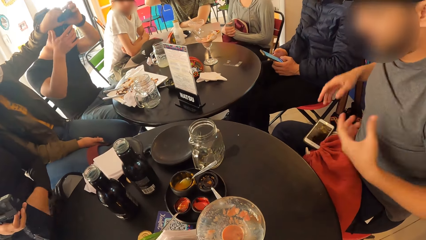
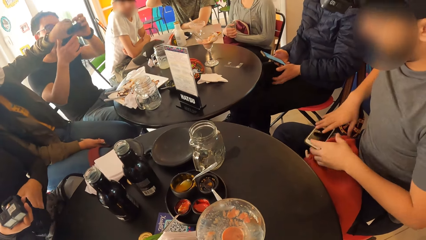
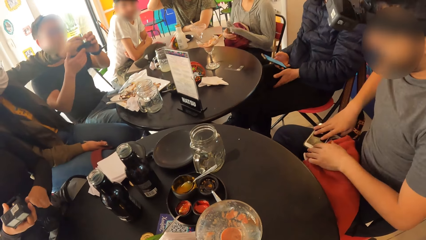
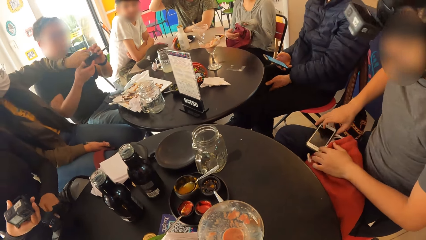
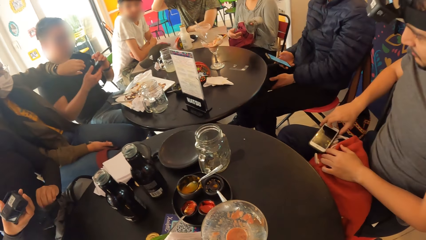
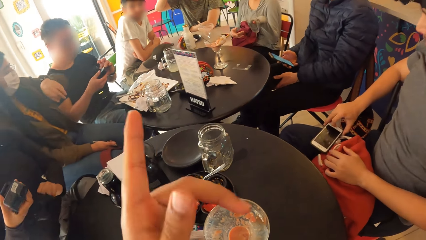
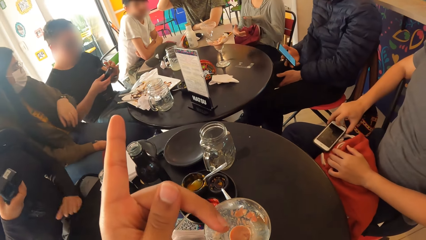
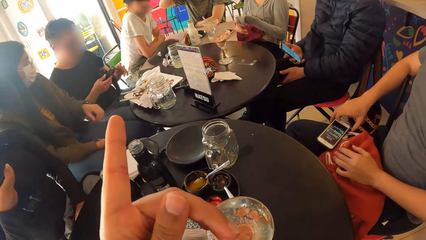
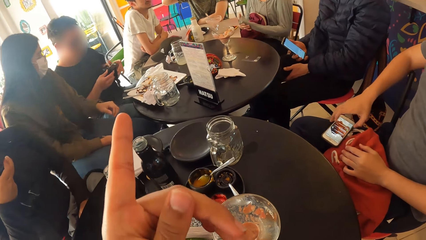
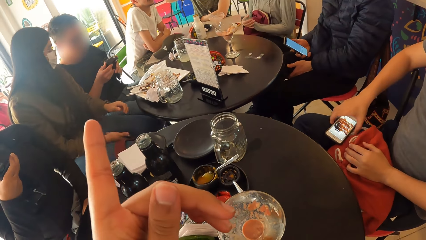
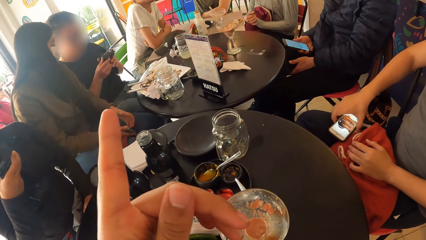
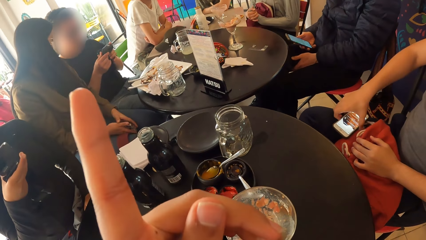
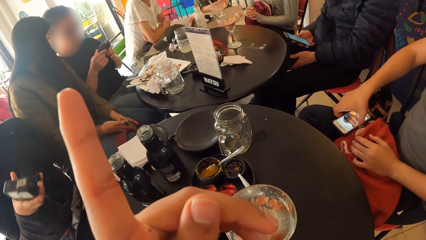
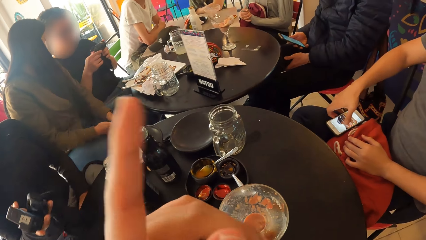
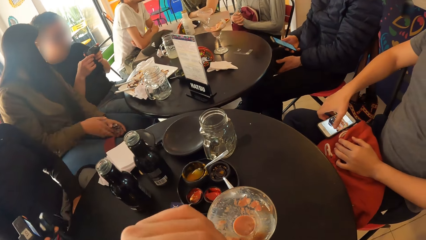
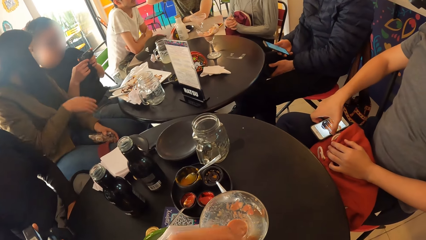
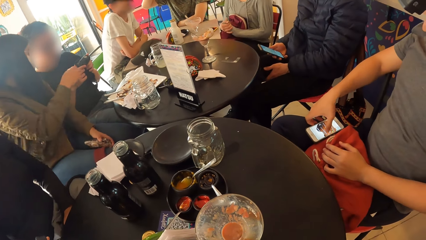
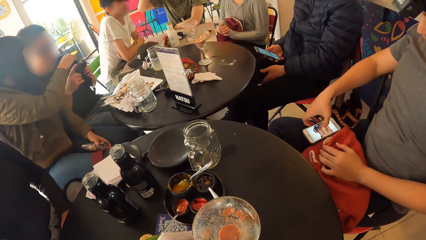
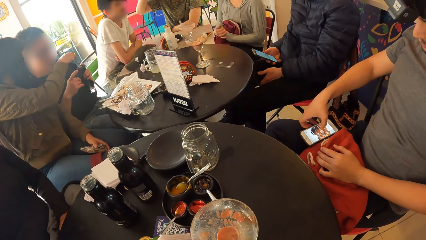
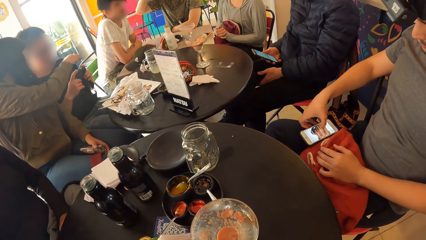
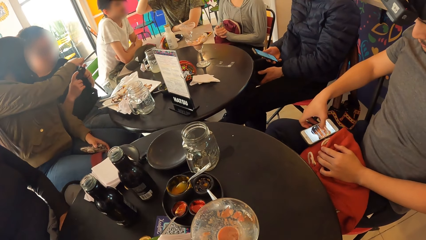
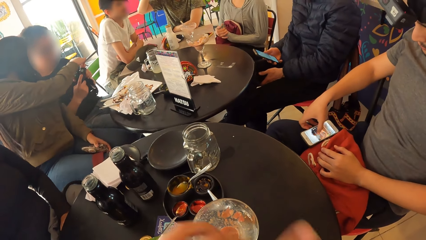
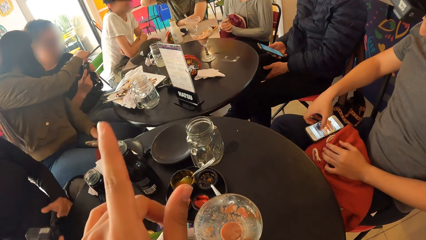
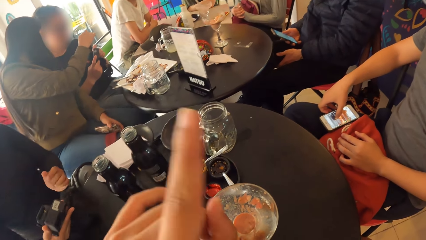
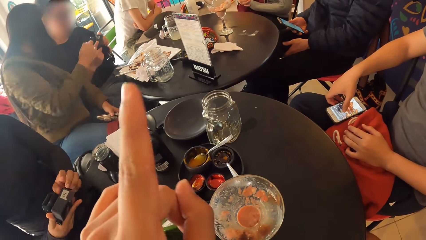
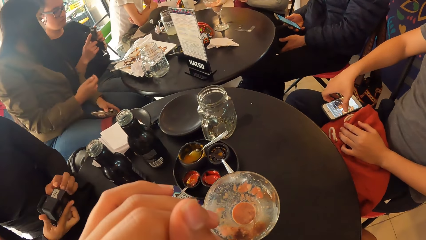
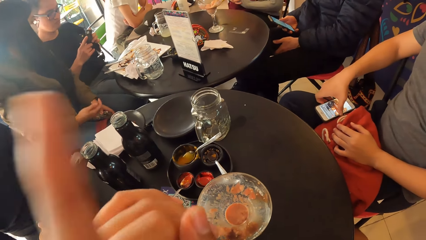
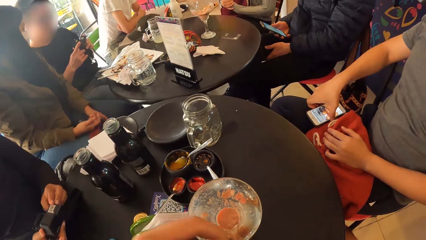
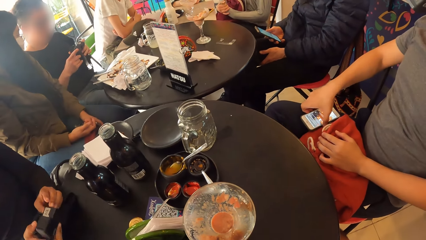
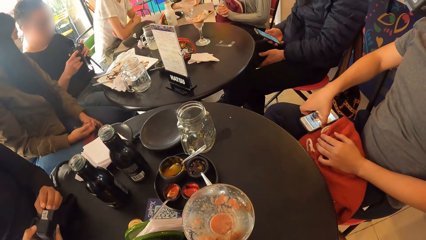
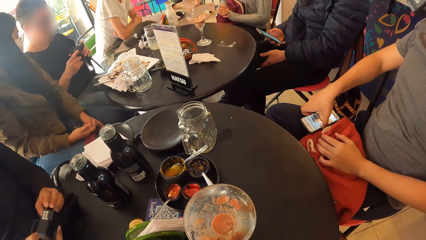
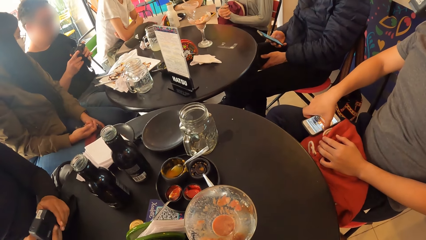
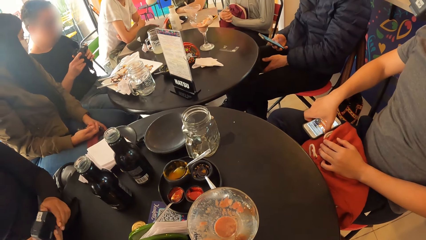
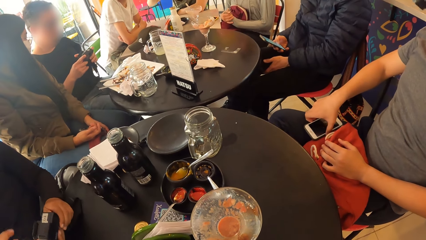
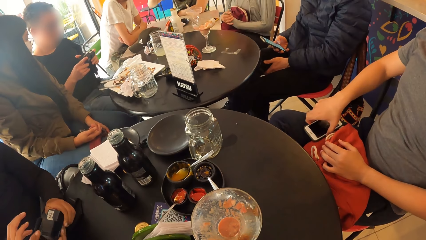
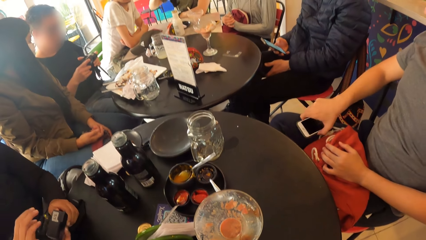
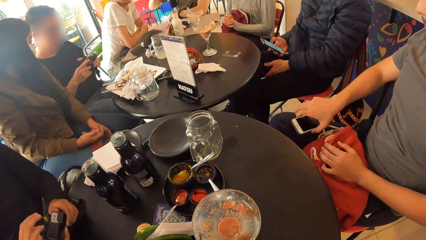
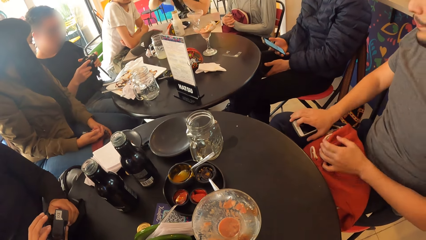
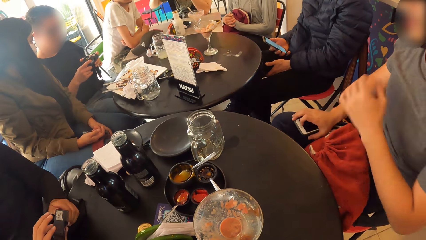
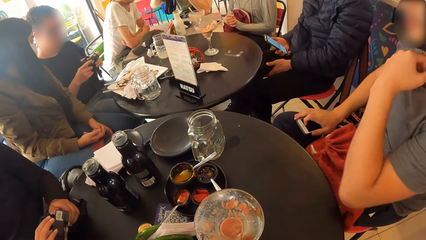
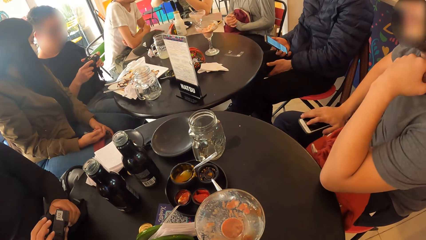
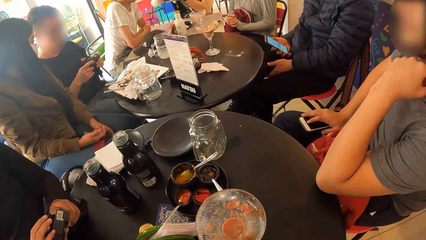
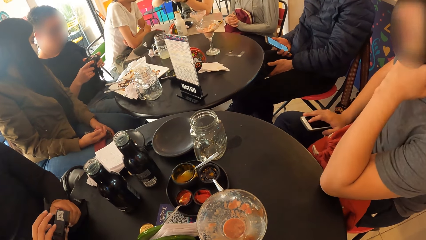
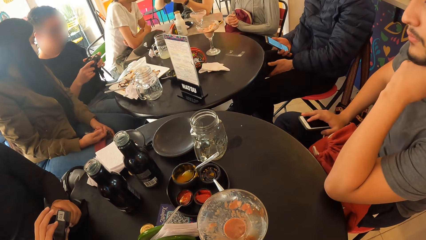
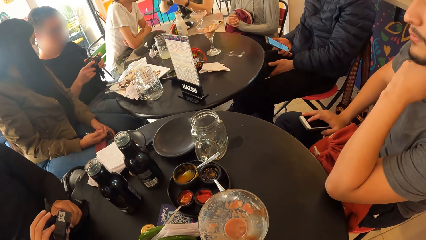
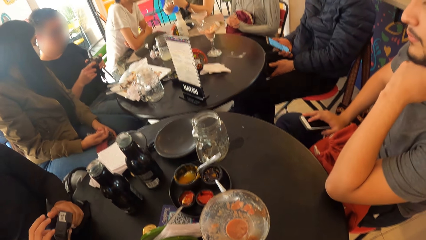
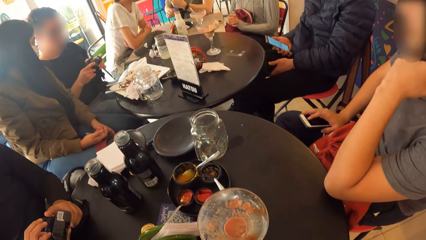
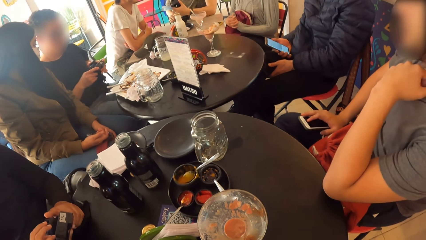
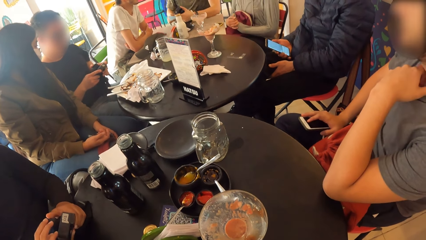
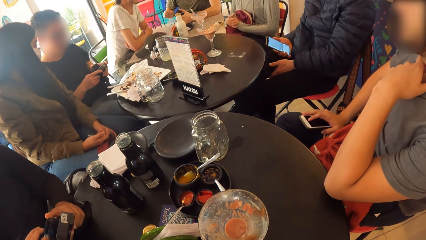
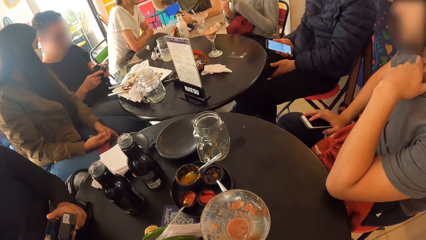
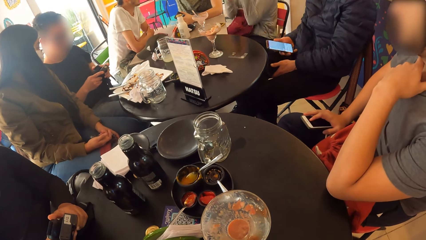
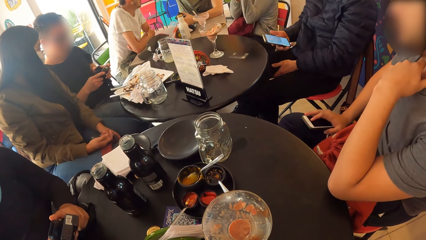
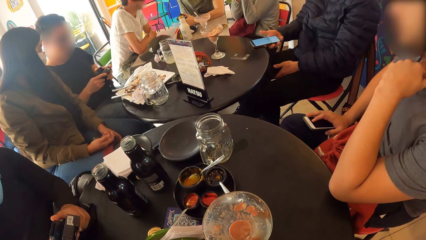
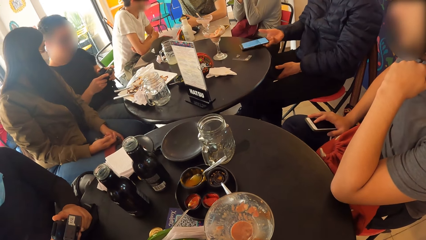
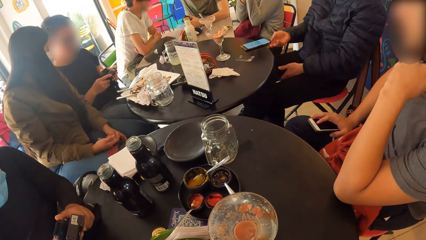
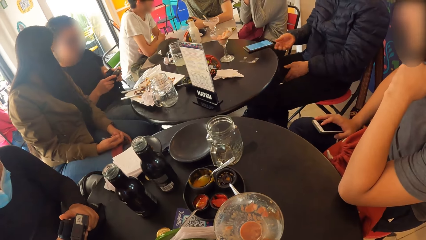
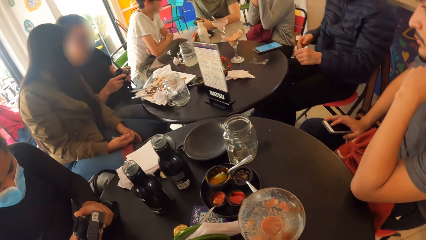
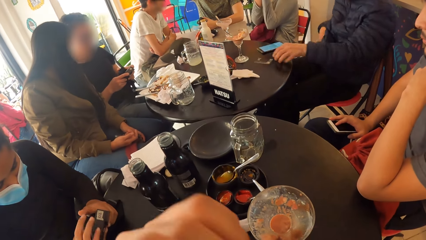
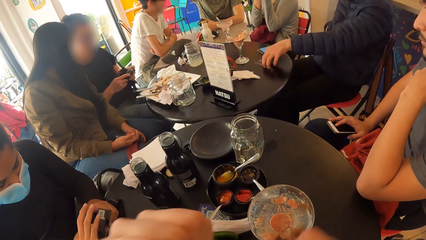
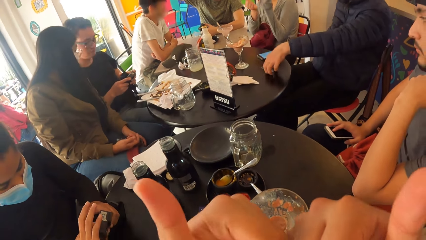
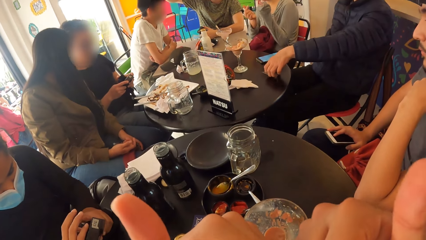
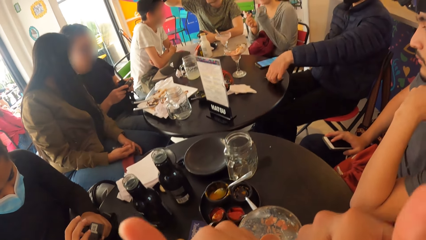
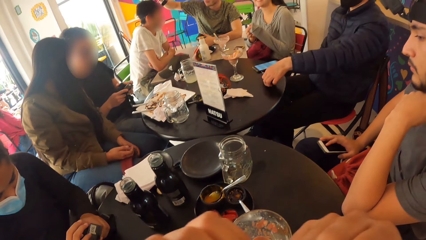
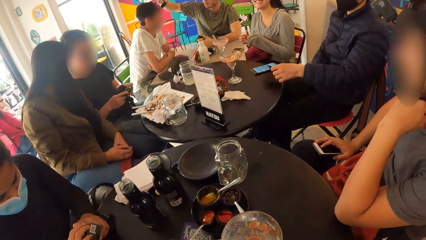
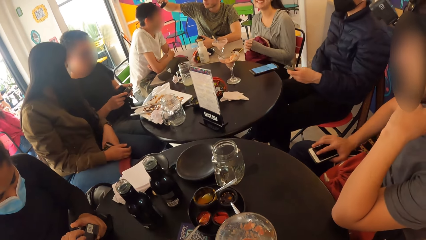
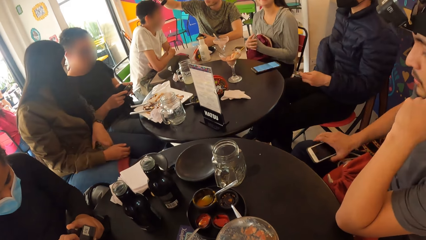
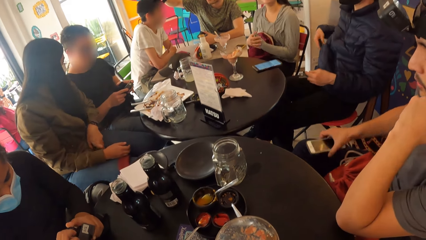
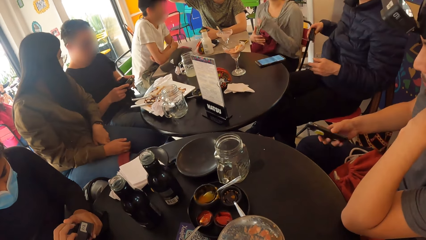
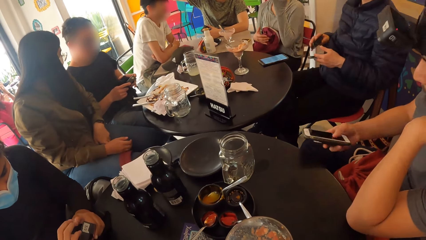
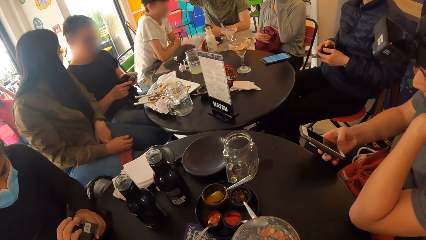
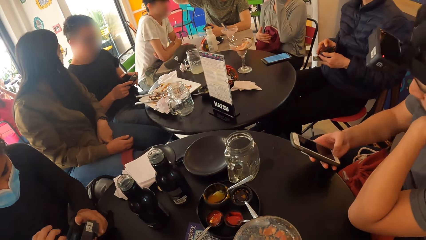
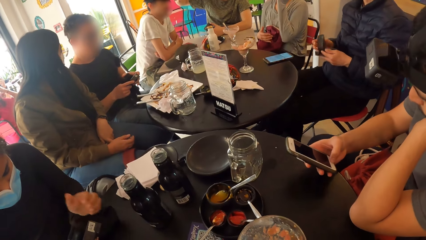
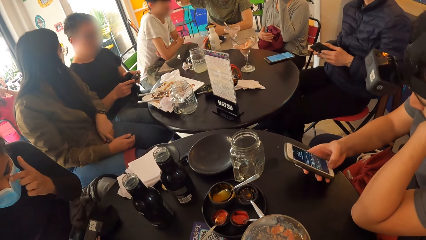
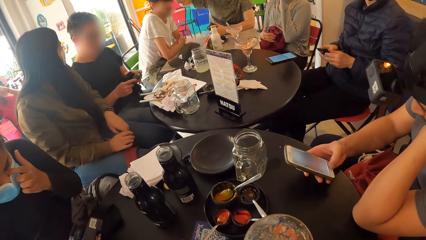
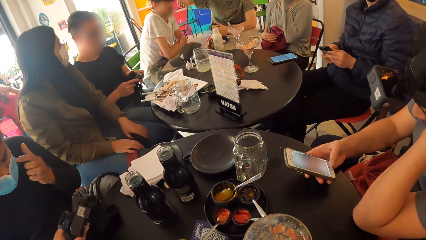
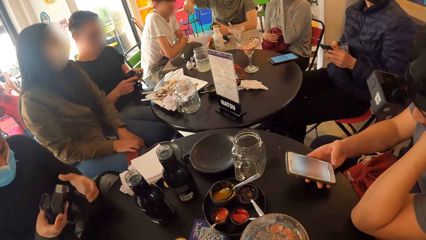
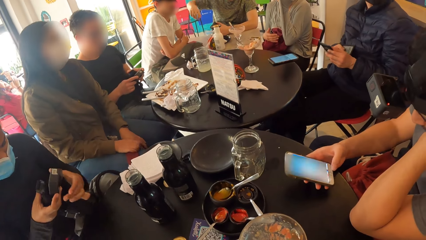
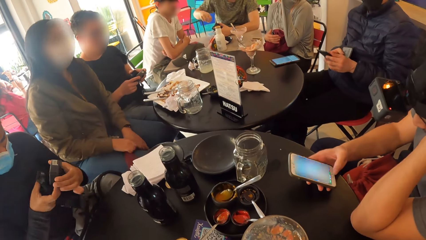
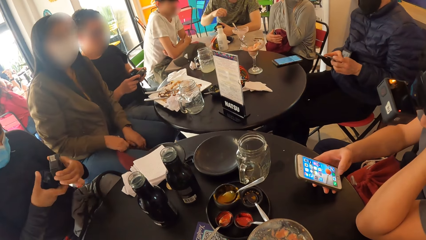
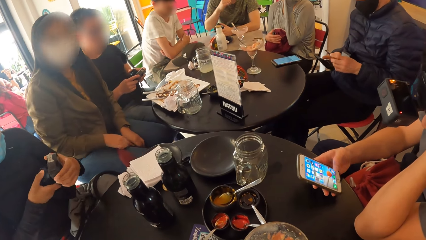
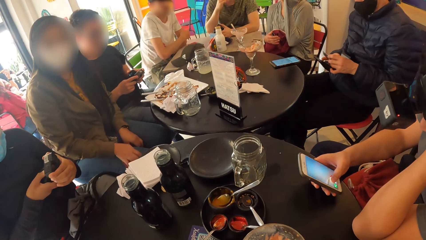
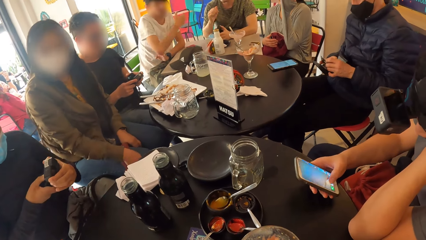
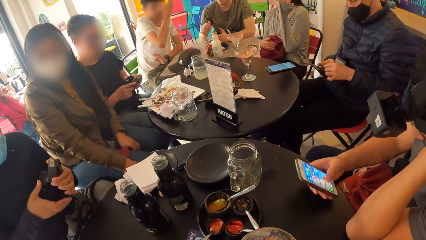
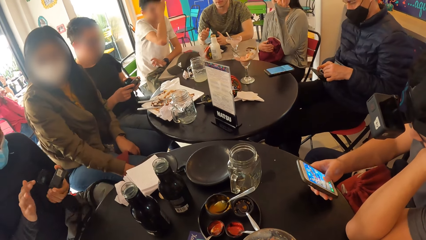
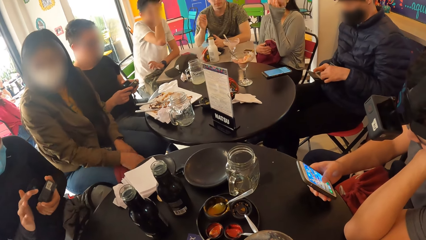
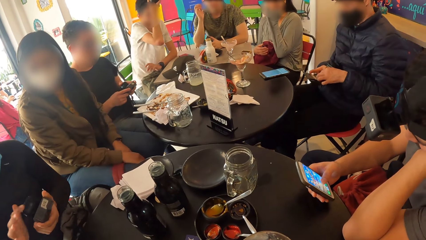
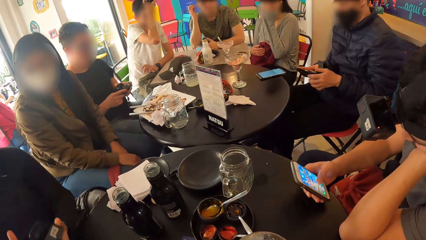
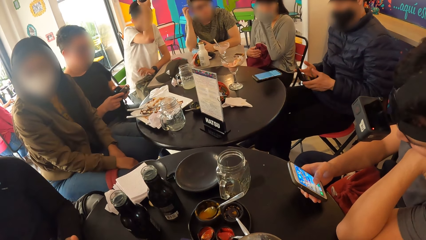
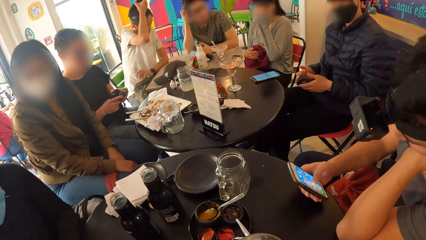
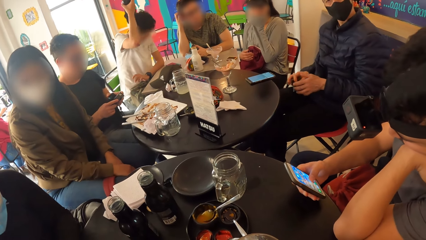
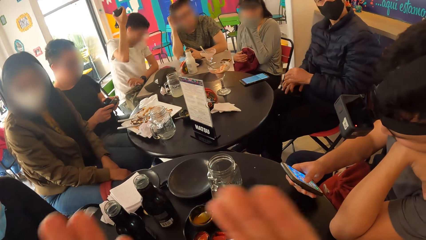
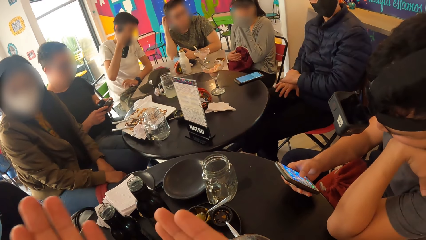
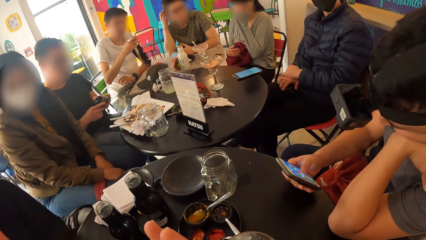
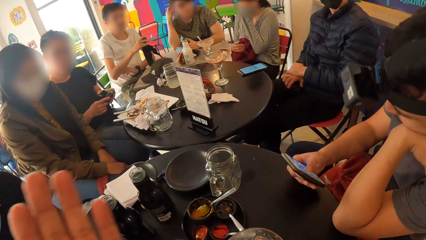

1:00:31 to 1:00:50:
The woman removes a camera from her head with her right hand. The man operates a phone on his lap with his right hand. The camera wearer gestures with his left hand. He puts his left hand in his mouth. He gestures with his left hand. He puts his left hand in his mouth. Another man drops the phone on the table with his right hand and picks up the debit card on the table with his left hand. The camera wearer gestures with both hands. The first man picks up the phone from his lap with his right hand. The other man brings out the wallet from his pocket with his right hand and puts the debit card in the wallet with his left hand. A third man removes a camera from his head with his right hand. The camera wearer gestures with both hands.
